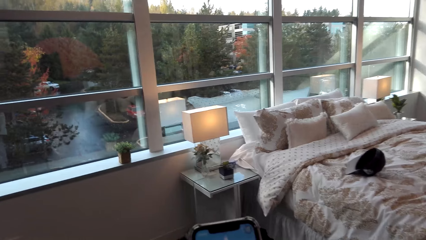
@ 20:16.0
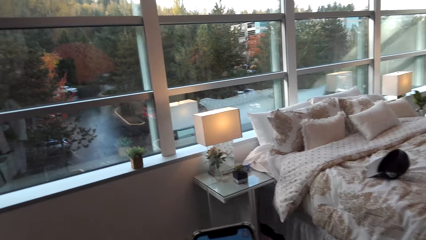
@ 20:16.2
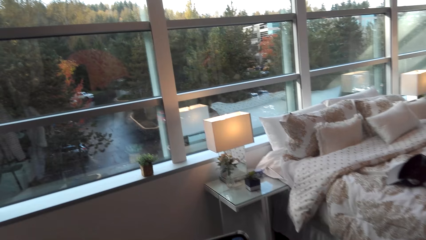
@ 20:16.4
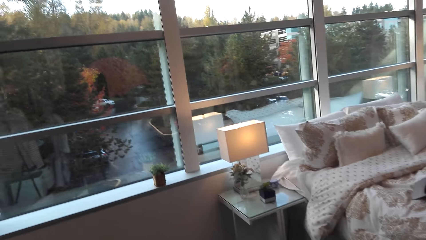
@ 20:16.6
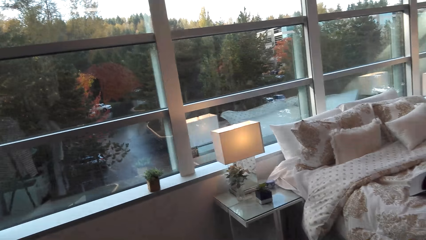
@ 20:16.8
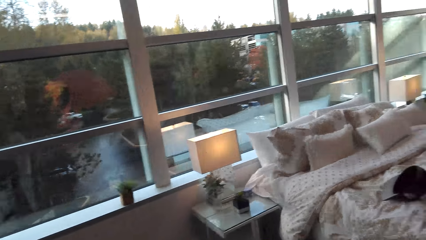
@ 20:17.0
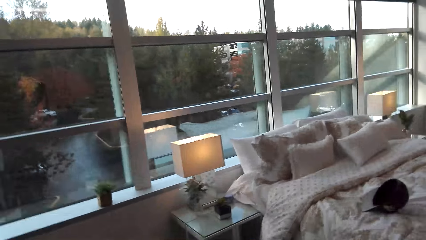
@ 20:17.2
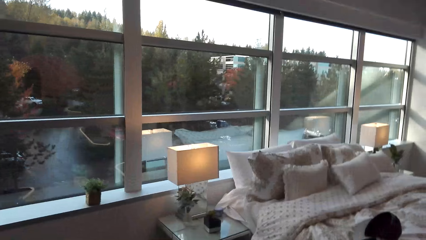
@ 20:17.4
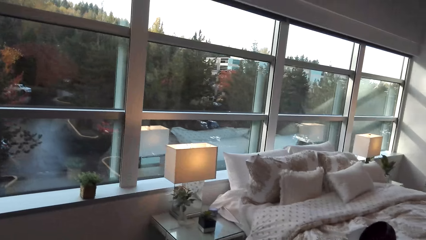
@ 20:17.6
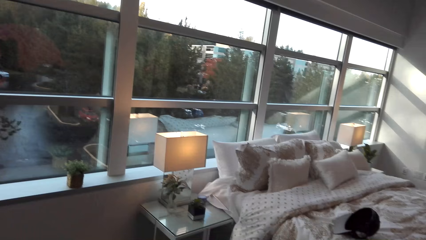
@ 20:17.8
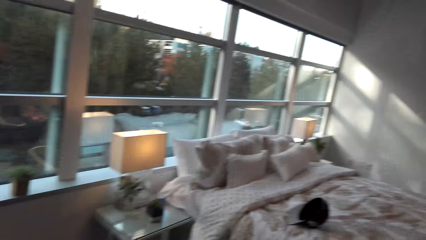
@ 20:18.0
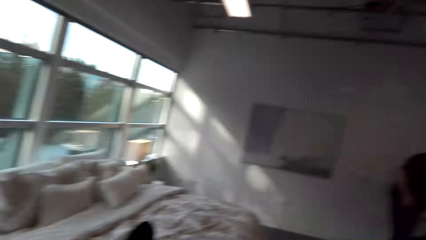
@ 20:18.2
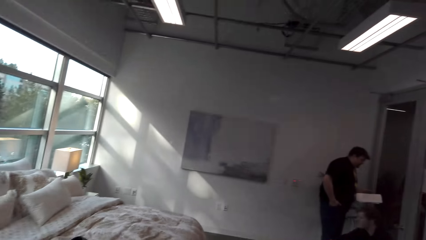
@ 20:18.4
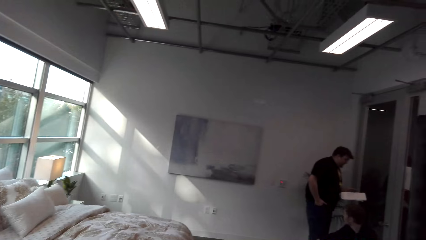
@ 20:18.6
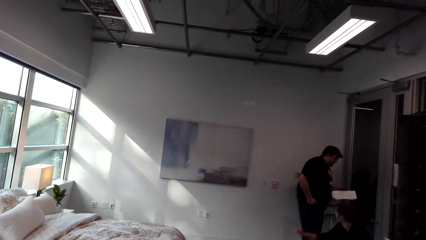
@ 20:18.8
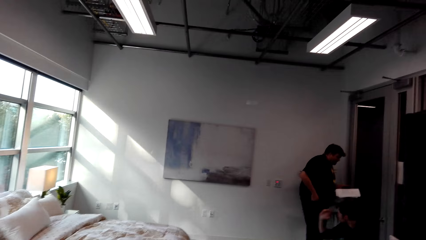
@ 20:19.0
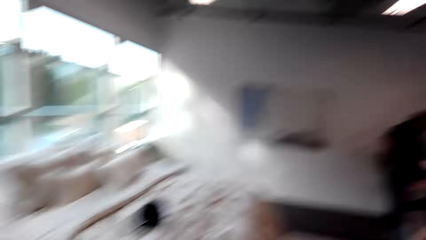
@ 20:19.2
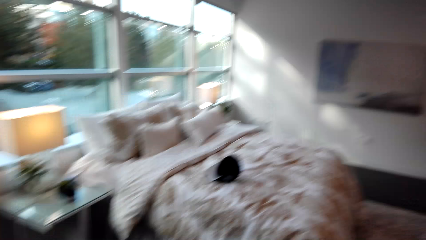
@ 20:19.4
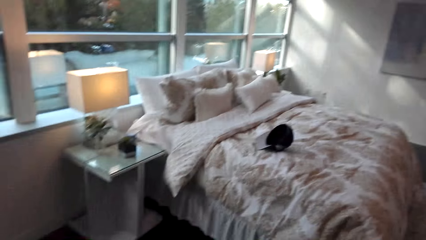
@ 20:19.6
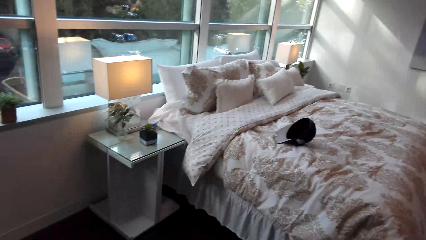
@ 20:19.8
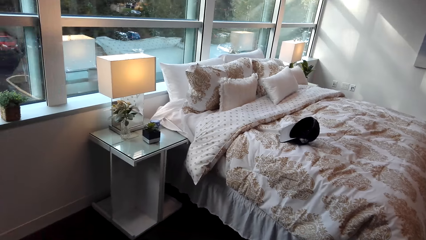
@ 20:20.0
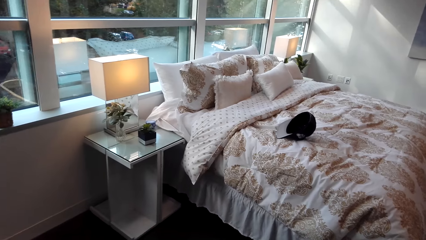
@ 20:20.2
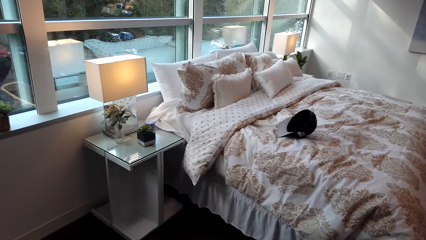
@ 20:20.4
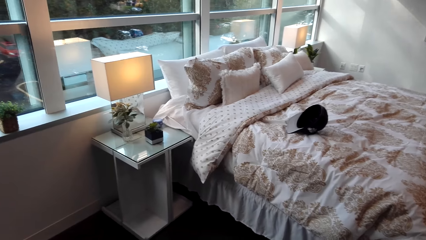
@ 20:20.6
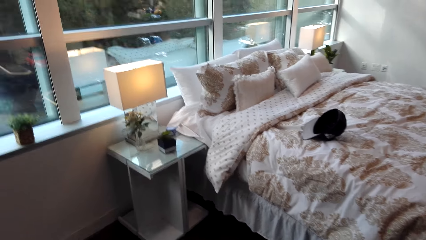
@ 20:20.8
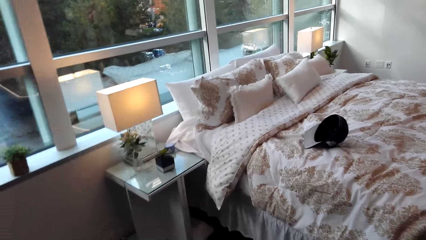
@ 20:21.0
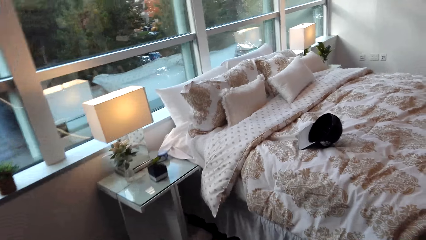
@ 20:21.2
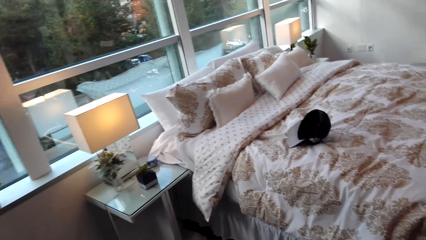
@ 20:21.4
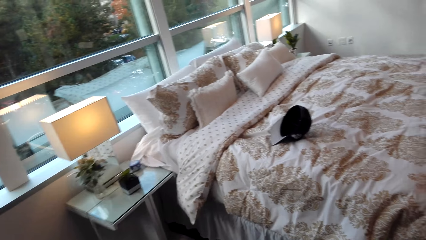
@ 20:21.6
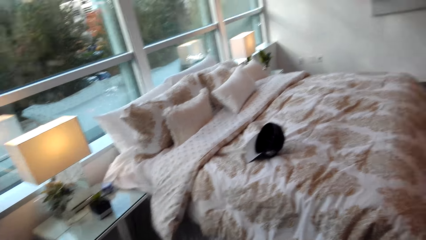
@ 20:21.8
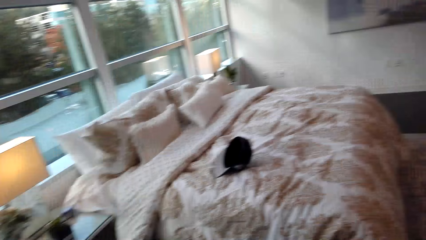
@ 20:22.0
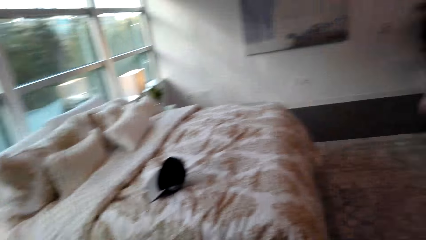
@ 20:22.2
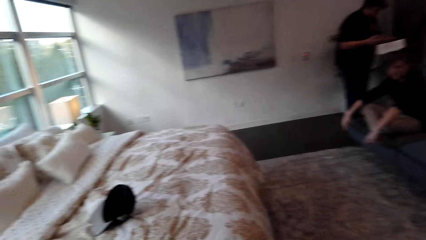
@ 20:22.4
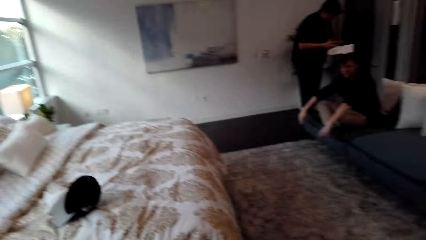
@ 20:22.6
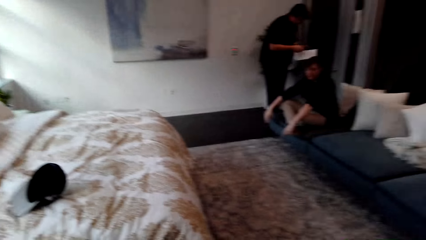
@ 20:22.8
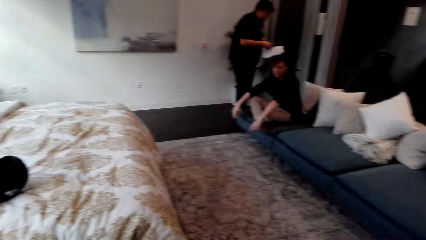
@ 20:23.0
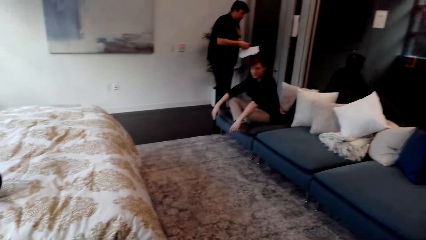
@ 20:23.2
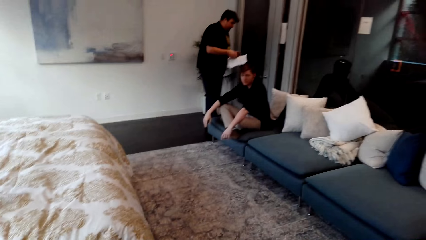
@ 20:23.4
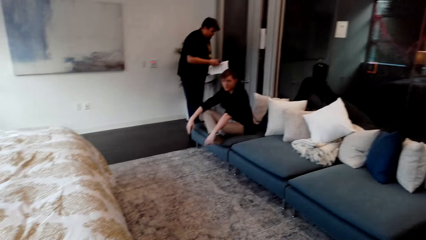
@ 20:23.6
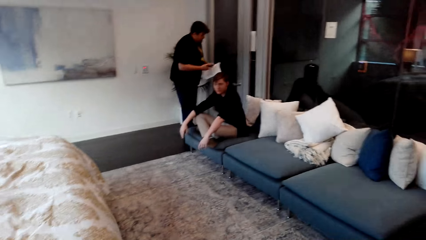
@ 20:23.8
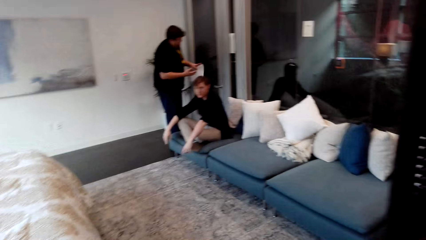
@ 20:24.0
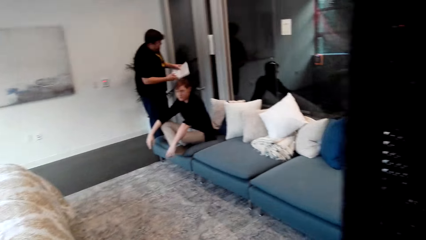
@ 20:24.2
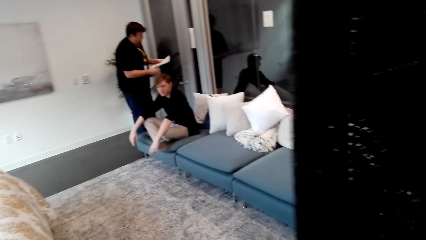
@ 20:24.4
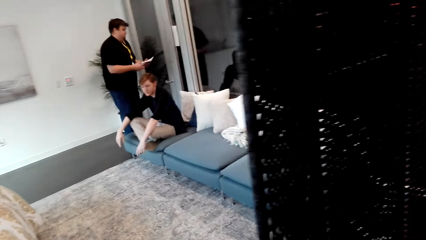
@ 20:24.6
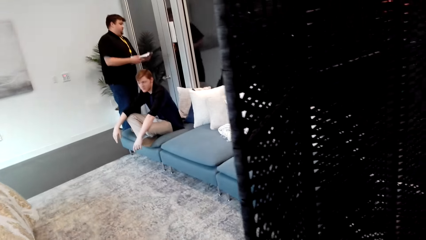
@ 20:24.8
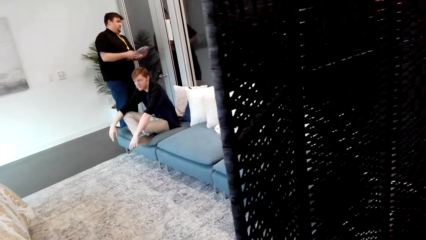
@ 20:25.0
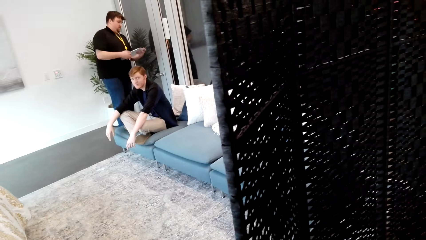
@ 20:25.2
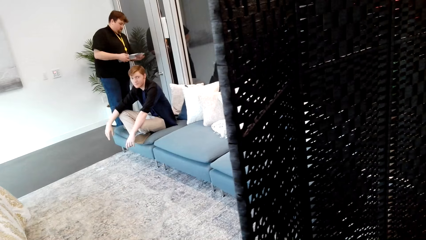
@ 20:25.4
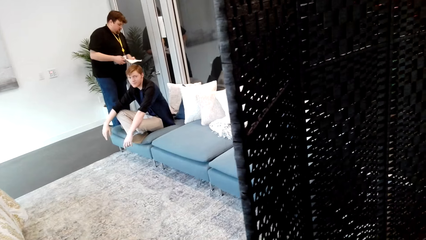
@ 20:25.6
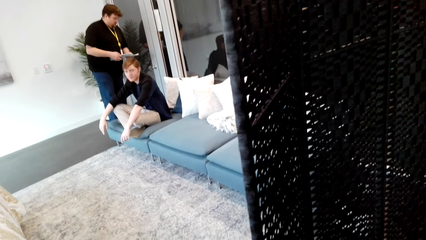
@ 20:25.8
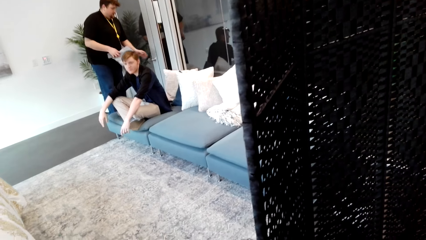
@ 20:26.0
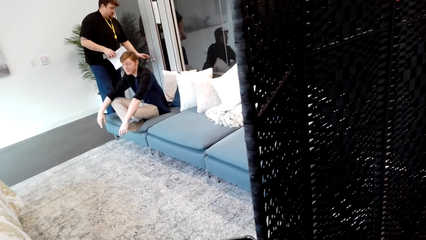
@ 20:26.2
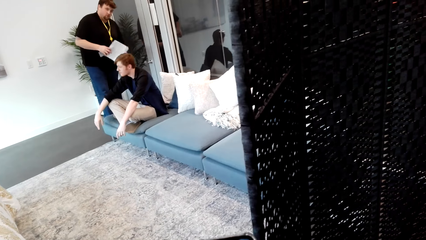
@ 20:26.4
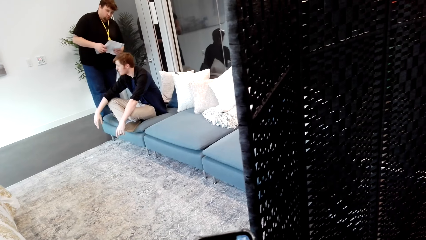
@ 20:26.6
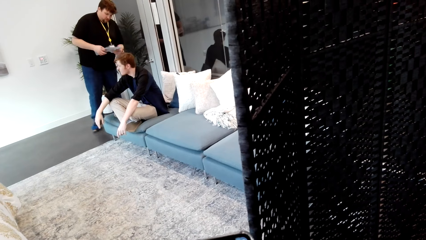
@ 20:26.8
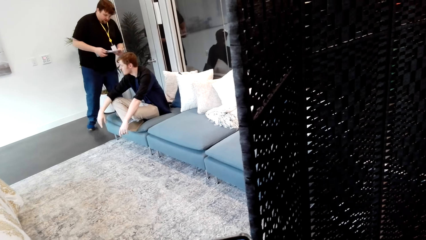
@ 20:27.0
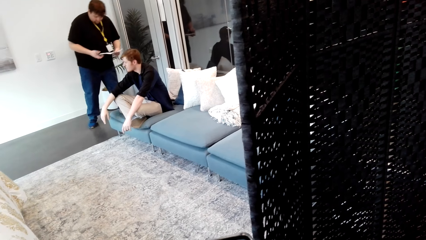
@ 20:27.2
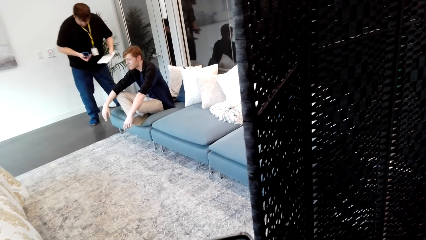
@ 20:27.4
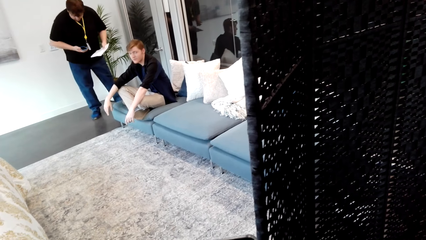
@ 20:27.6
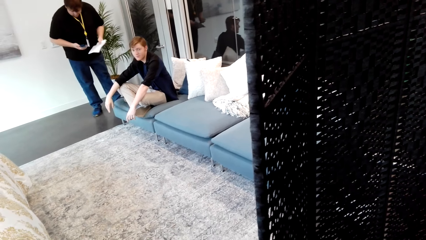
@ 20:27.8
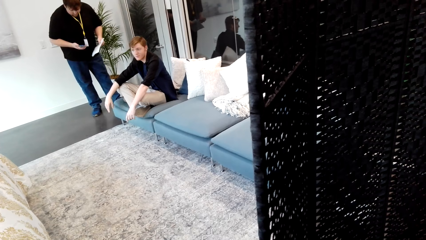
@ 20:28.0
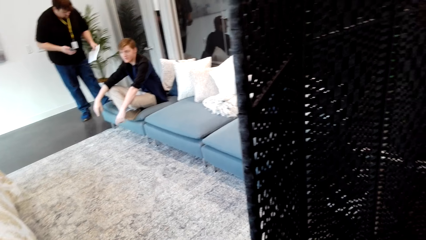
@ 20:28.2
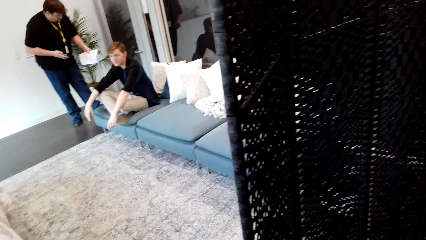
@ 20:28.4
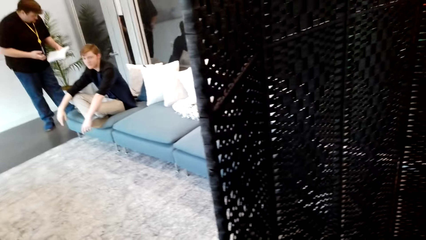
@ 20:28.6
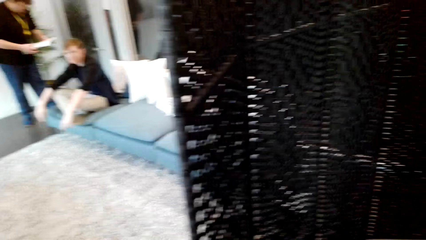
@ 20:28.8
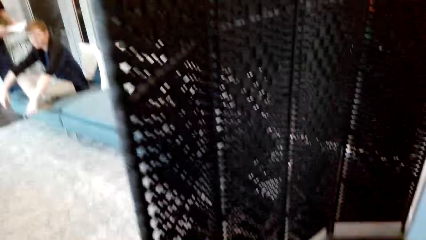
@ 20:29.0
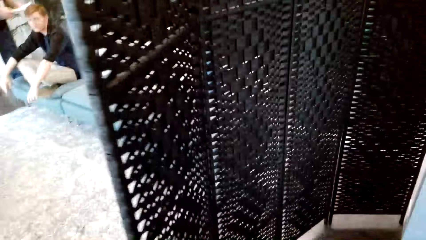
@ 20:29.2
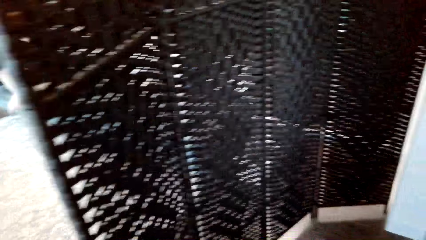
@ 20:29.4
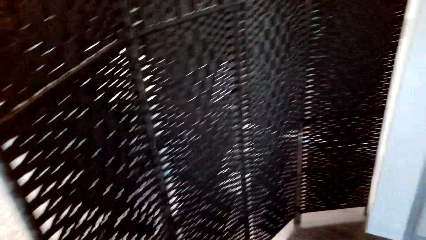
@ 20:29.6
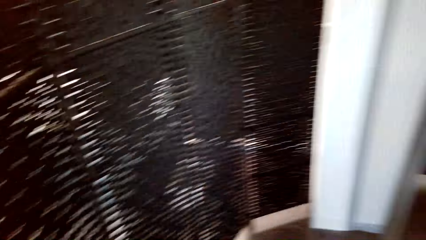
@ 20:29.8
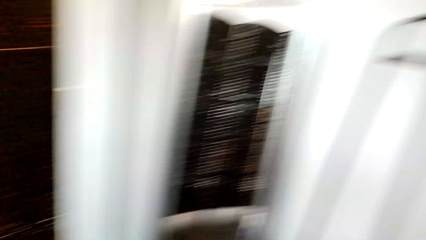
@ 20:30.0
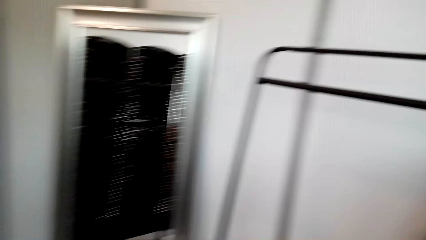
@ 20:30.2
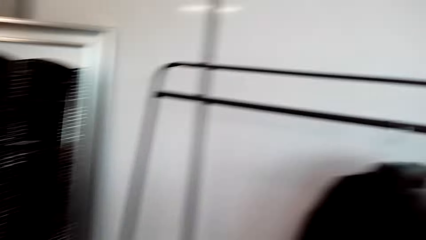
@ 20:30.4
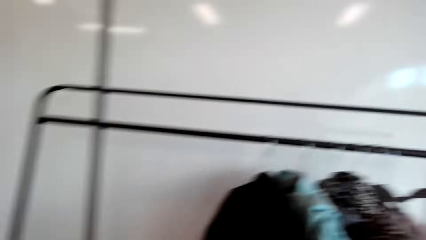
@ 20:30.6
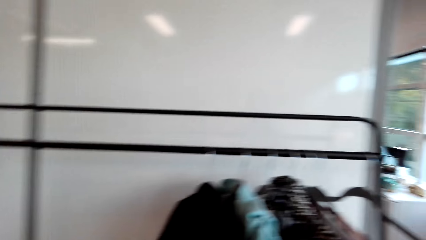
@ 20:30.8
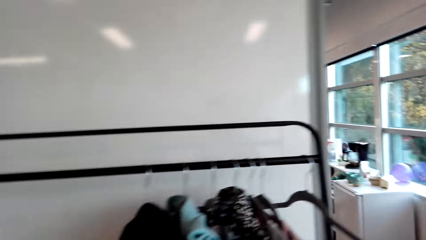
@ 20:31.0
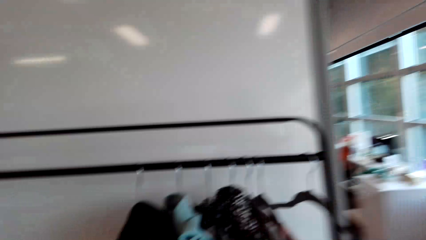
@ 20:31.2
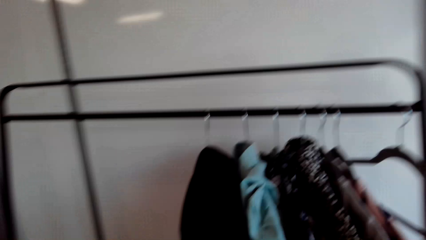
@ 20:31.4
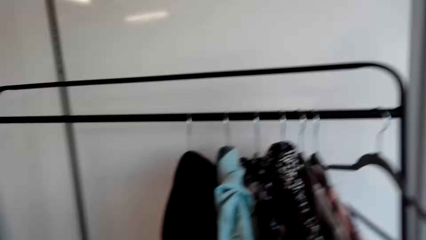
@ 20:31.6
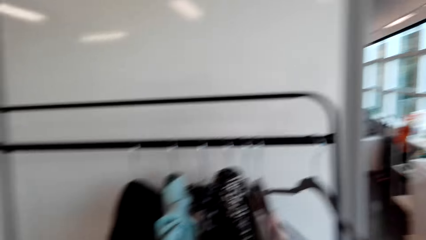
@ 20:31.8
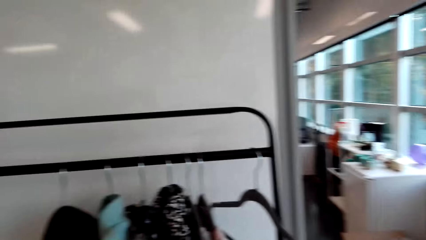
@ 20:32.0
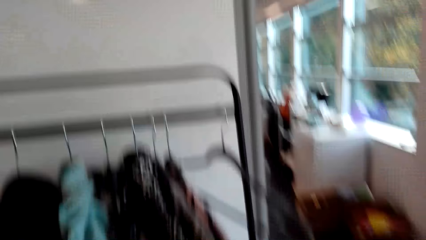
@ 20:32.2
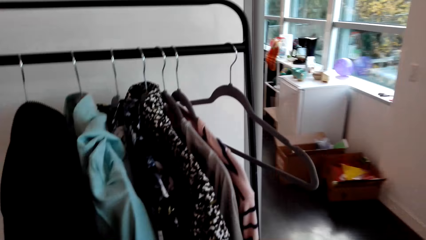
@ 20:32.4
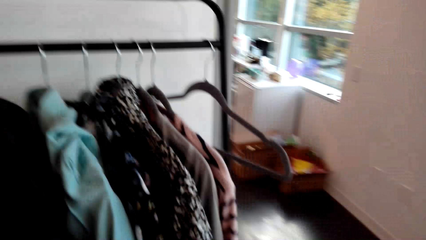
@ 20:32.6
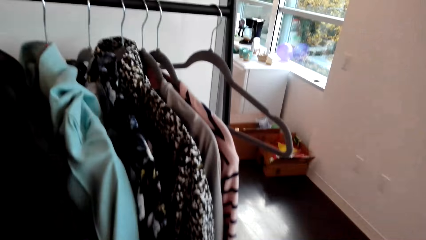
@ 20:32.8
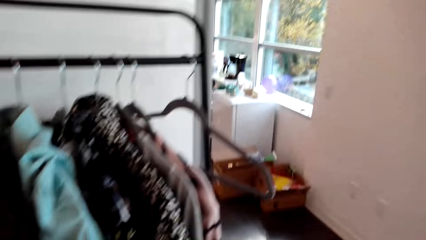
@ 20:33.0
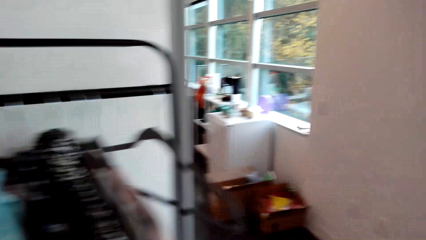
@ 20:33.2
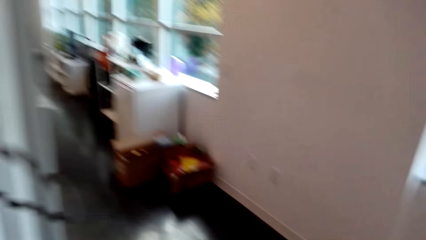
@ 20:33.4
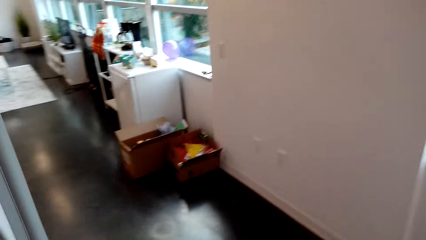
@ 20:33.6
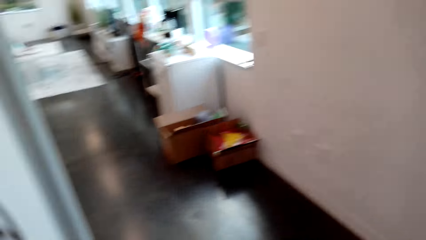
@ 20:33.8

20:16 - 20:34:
The camera wearer moves towards the window. He turns to his right. A man holds a book. The camera wearer looks at a person. He looks at another person. He looks at the bed. Another man sits on the chair. The camera wearer looks at the first person. The first person holds a paper. The other person looks at the first person. The camera wearer looks at the other person. He turns to his right. He stands in the room. He looks at the rack.
